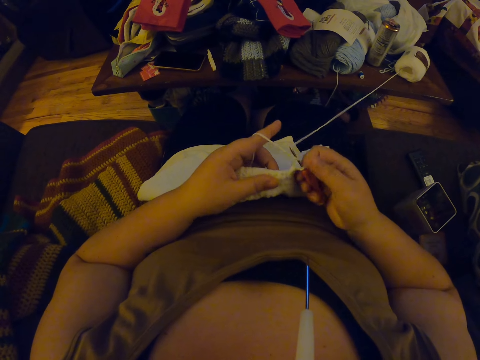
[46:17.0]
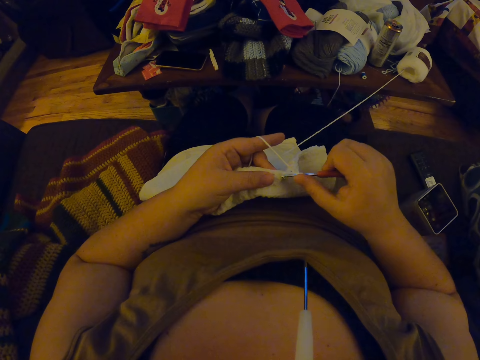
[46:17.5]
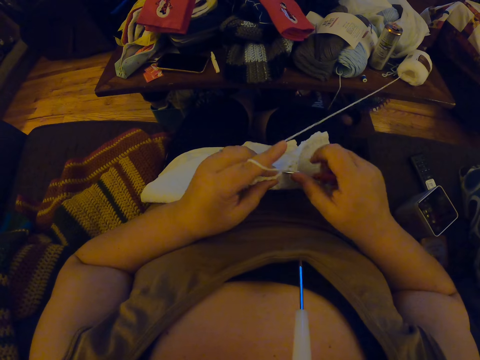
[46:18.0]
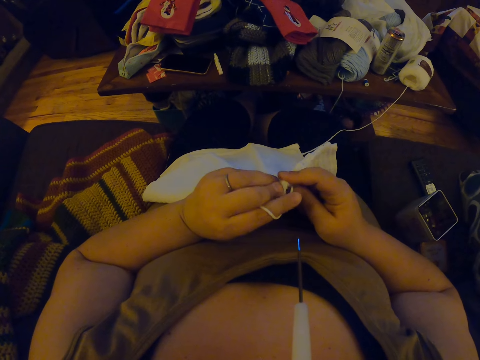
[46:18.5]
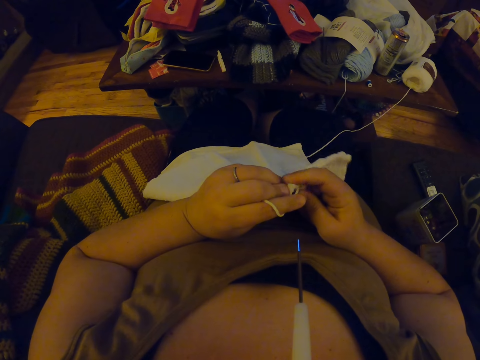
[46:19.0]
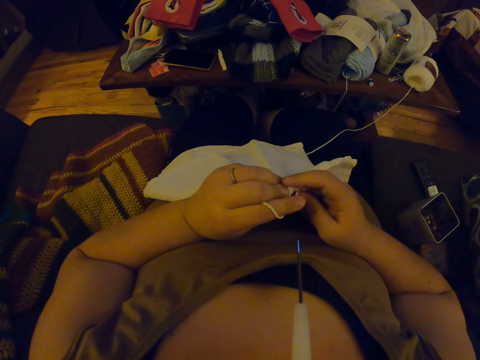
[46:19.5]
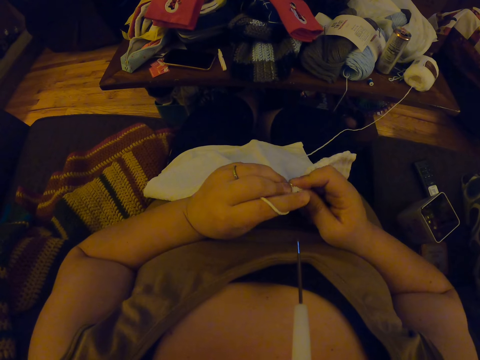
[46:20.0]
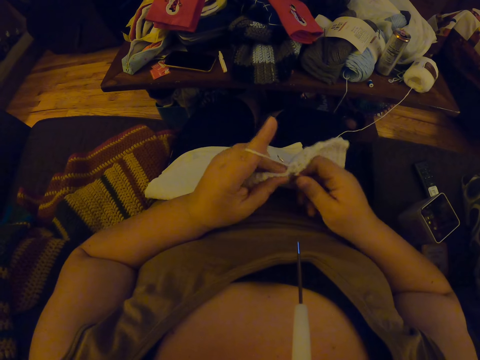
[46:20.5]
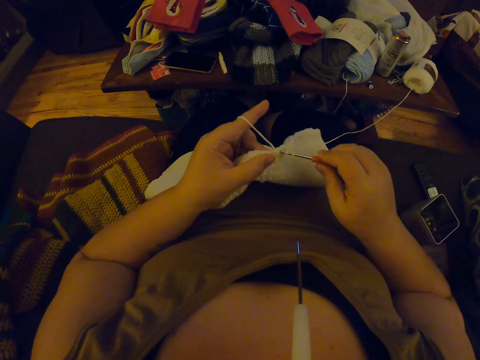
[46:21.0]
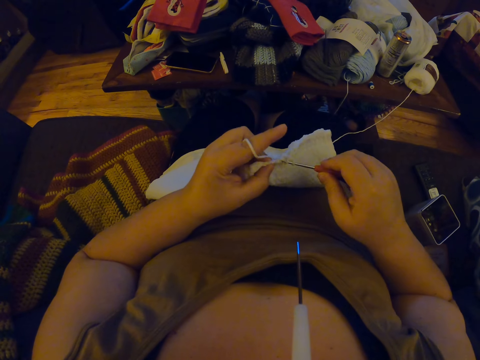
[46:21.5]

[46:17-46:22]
The camera wearer crochets the fabric with the smaller crochet hook and yarn.

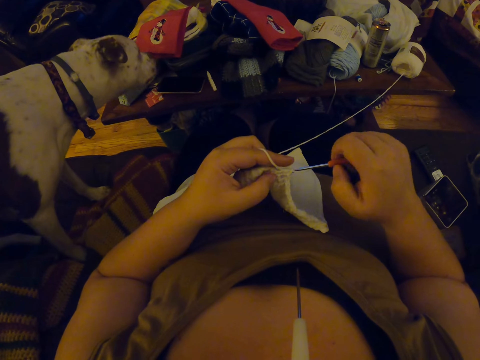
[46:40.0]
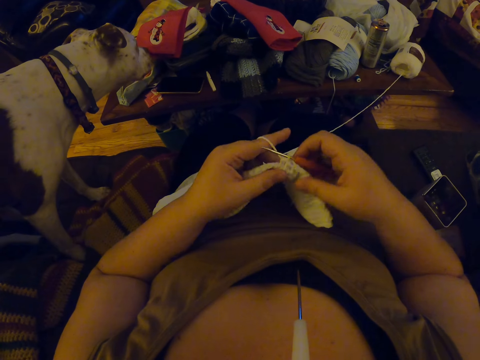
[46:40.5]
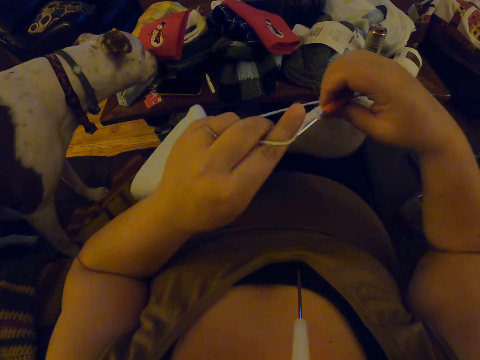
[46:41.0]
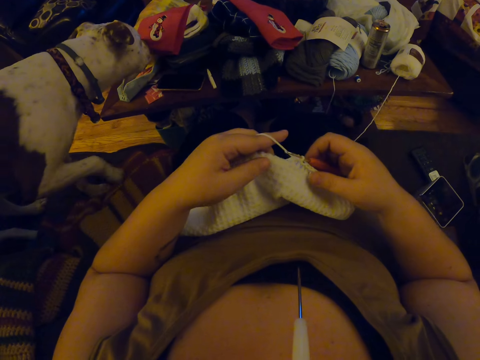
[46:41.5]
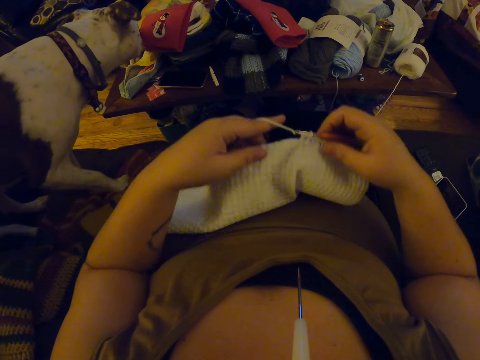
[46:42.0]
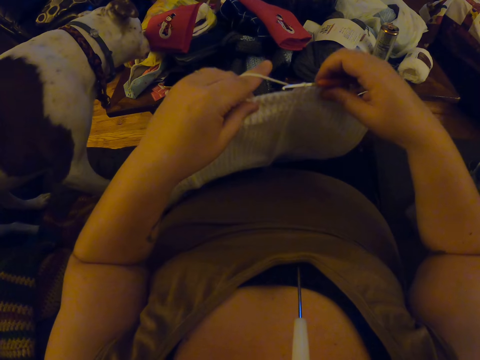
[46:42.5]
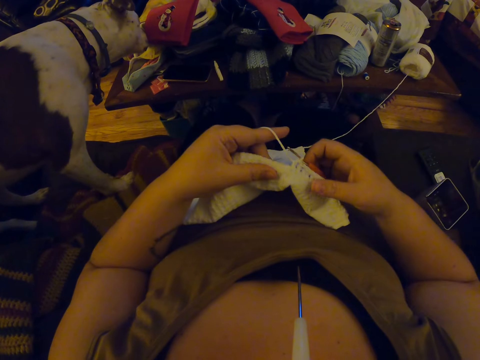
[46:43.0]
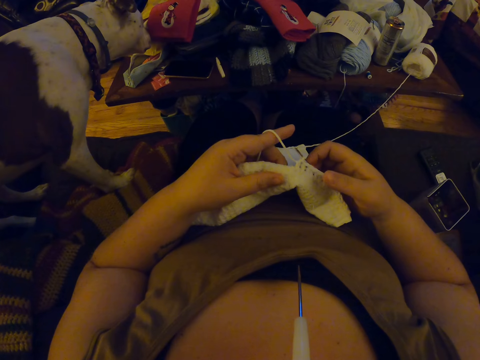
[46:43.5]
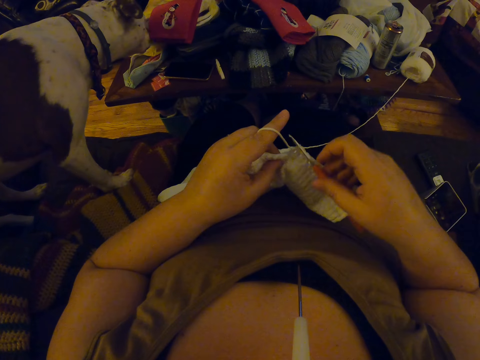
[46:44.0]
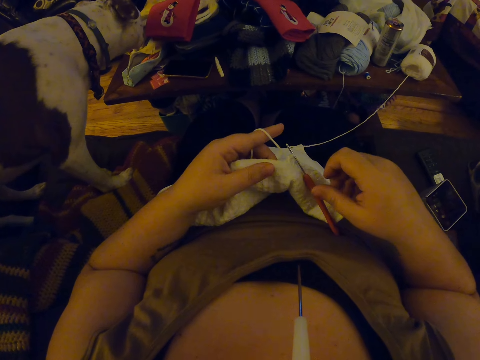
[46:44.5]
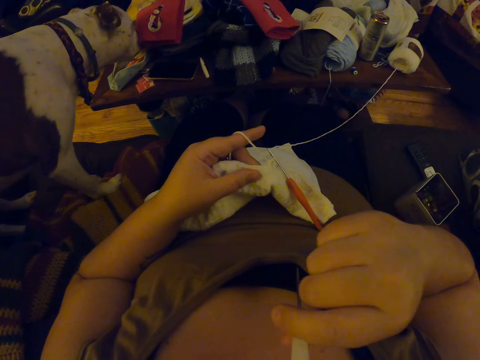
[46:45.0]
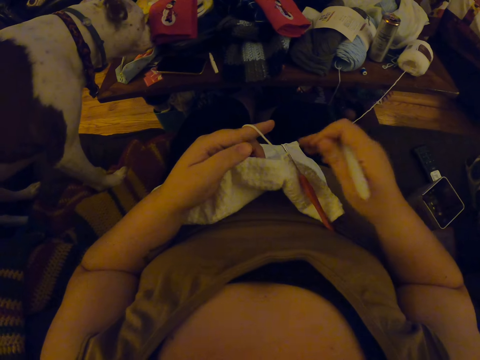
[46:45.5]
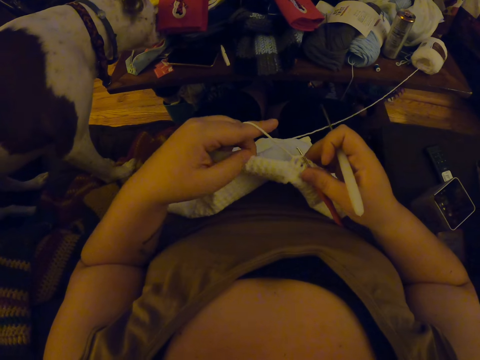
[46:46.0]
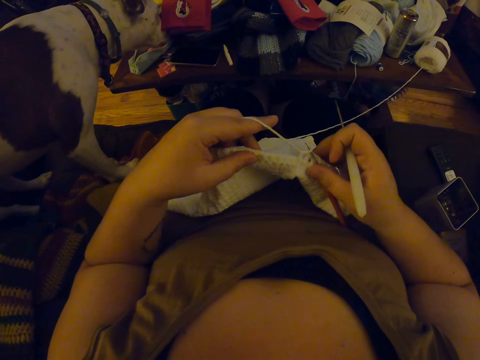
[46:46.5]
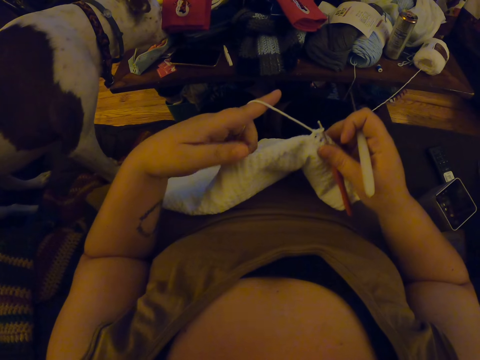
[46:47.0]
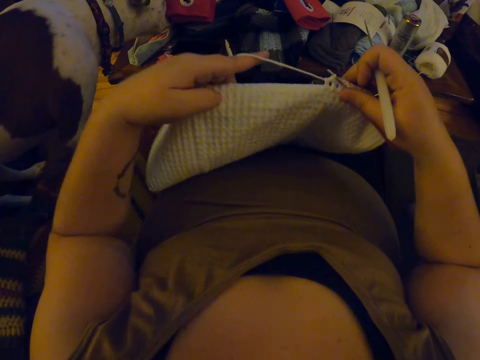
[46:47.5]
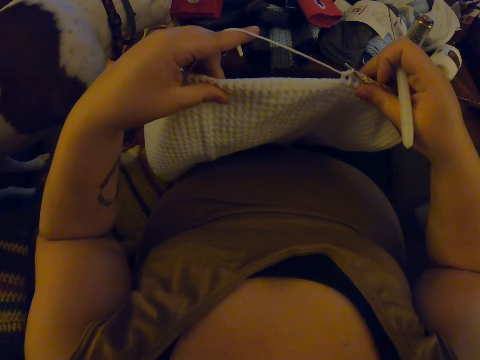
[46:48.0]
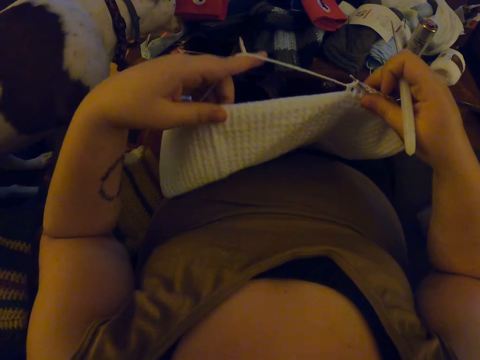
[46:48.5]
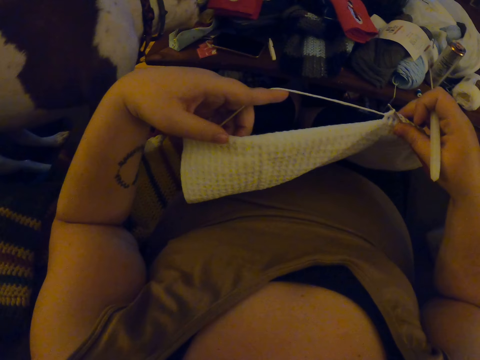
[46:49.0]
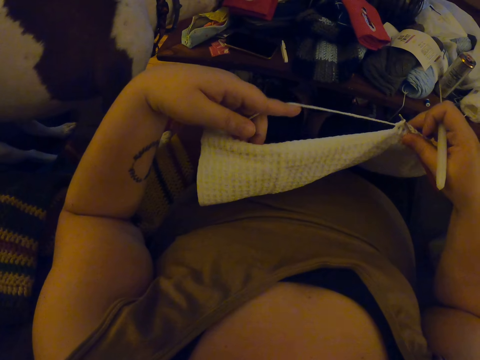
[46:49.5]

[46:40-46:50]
The camera wearer lifts the fabric. She lifts it again. She removes the bigger crochet hook from her mouth. She touches the knitting needle in the mouth. She lifts the fabric. She examines the fabric.

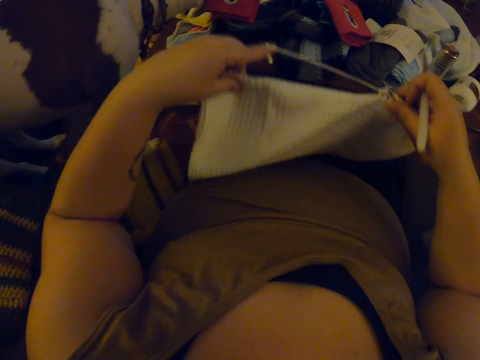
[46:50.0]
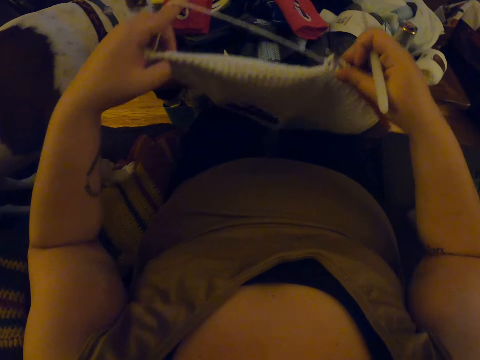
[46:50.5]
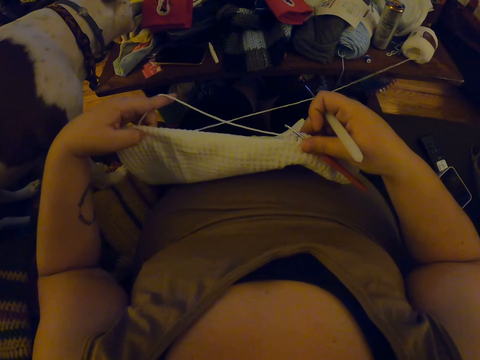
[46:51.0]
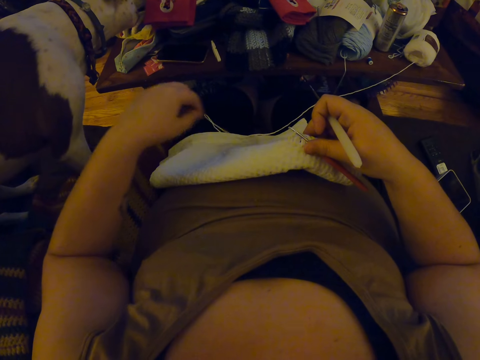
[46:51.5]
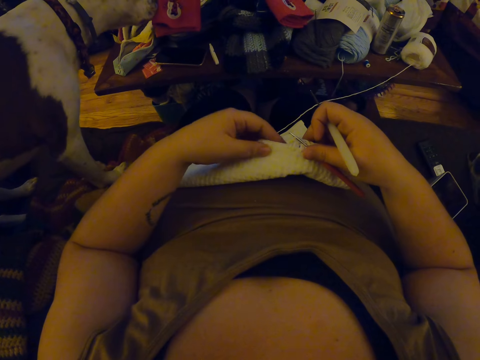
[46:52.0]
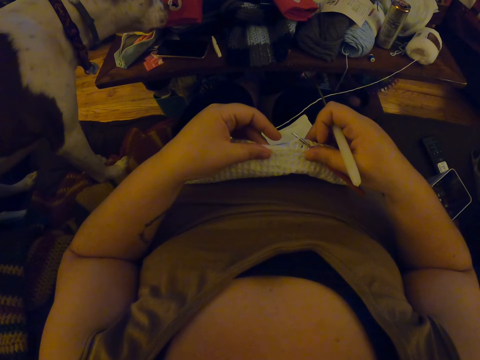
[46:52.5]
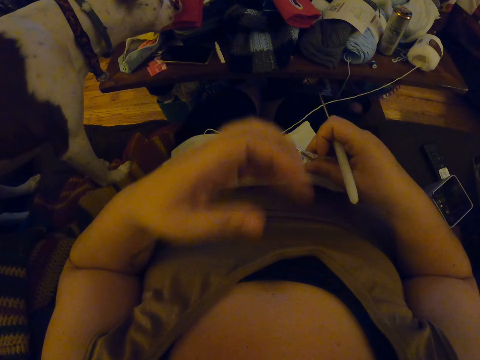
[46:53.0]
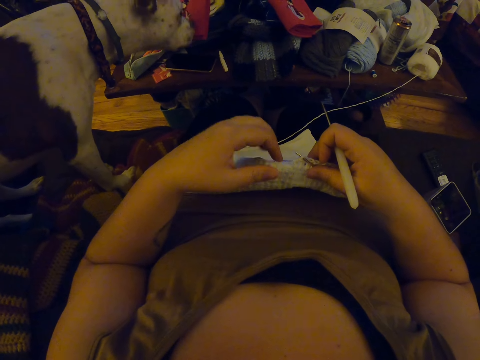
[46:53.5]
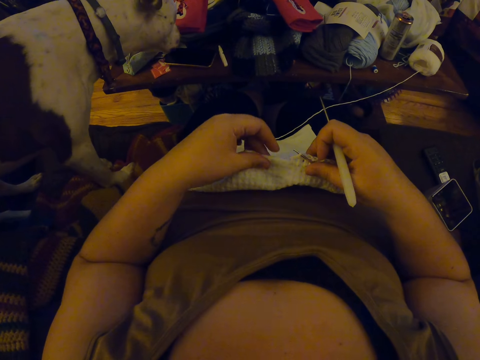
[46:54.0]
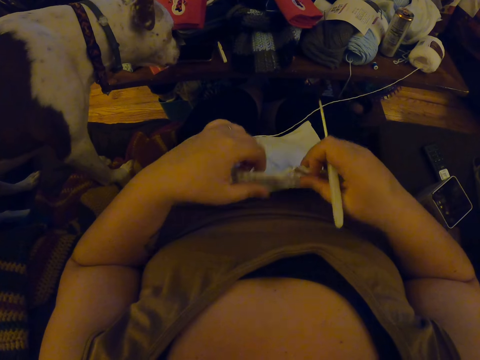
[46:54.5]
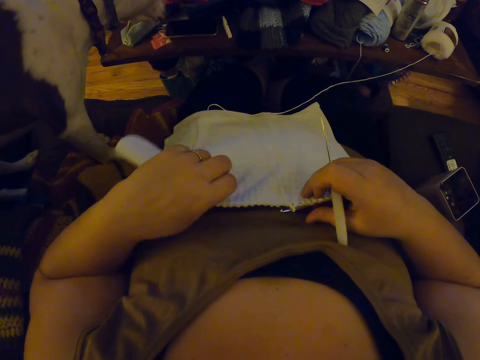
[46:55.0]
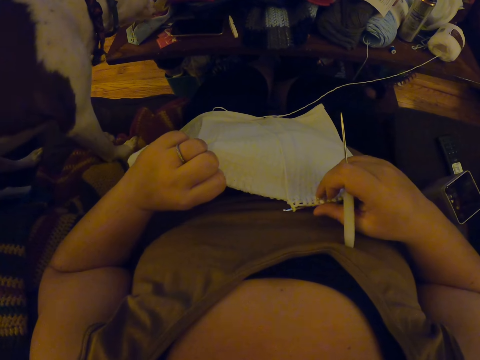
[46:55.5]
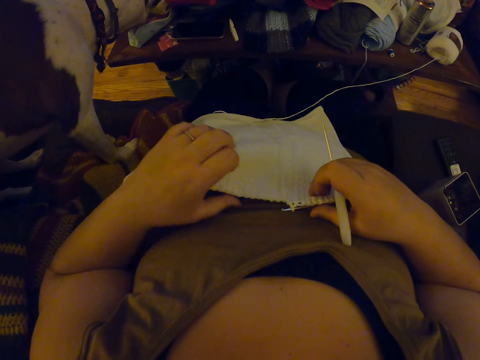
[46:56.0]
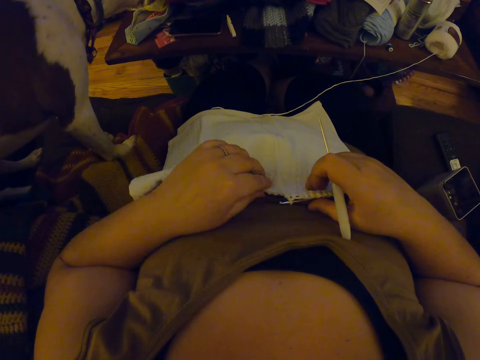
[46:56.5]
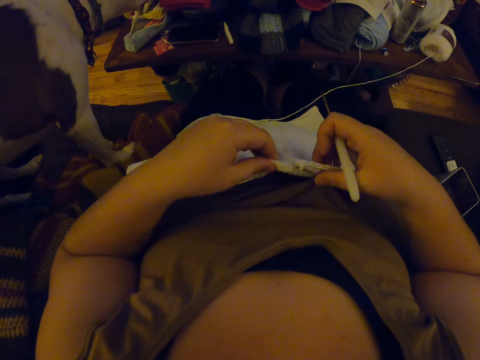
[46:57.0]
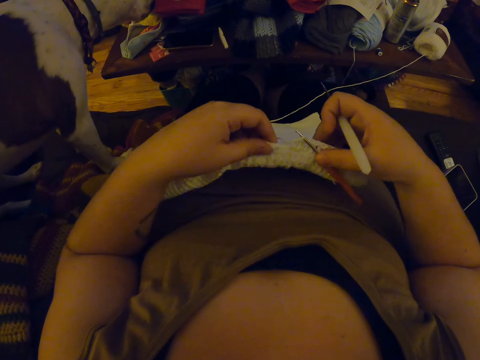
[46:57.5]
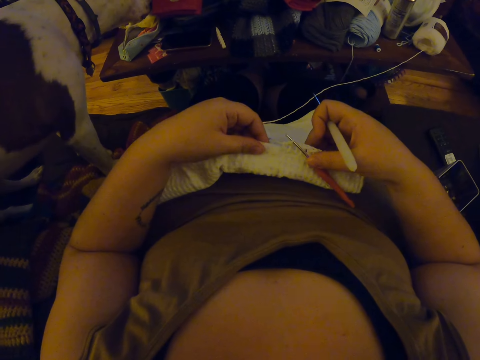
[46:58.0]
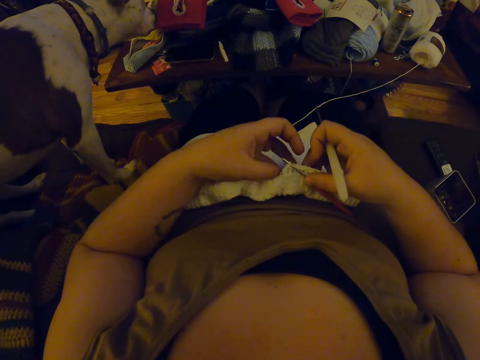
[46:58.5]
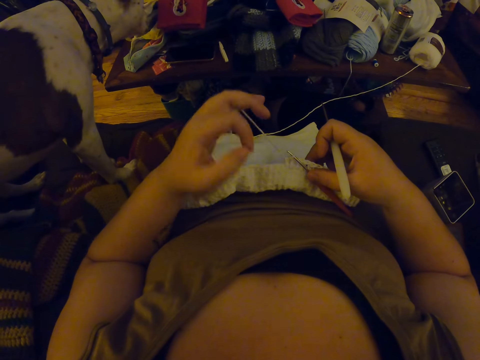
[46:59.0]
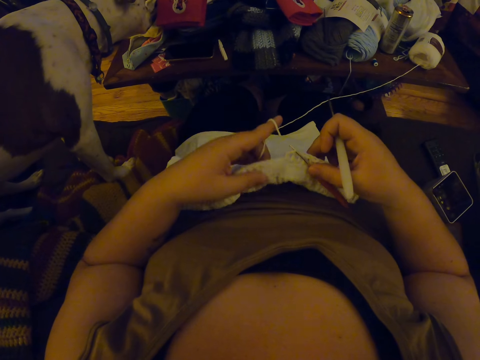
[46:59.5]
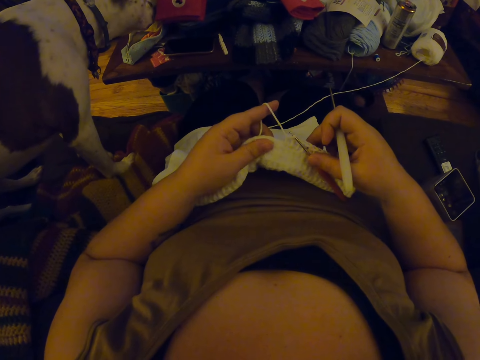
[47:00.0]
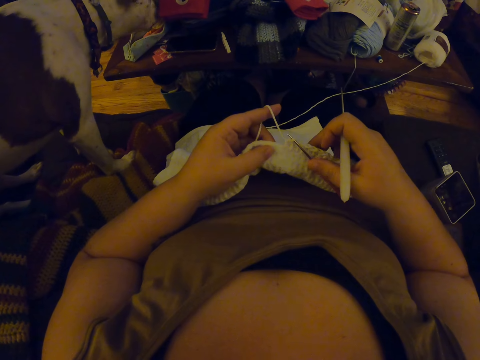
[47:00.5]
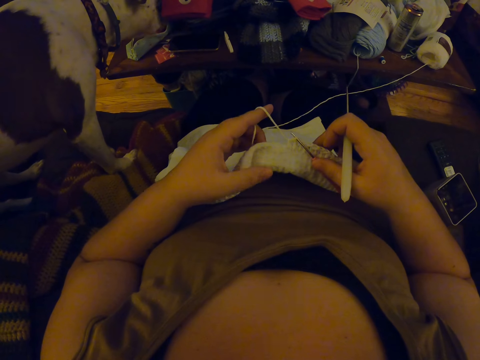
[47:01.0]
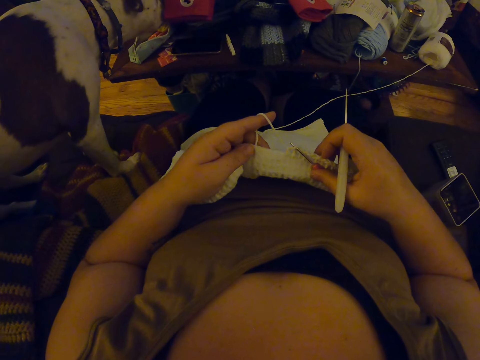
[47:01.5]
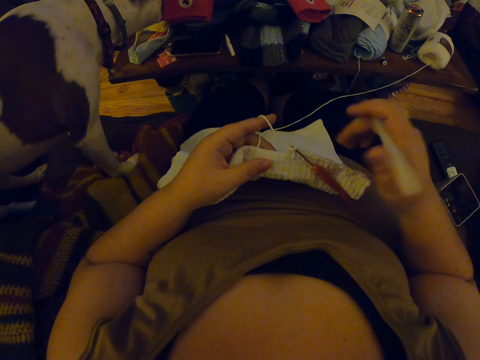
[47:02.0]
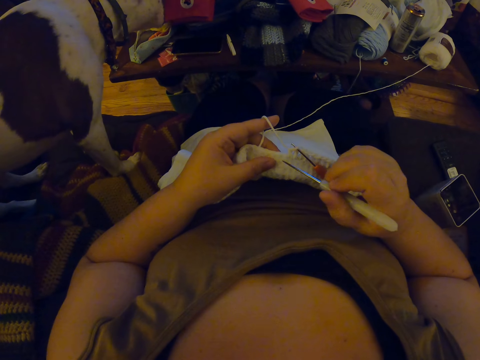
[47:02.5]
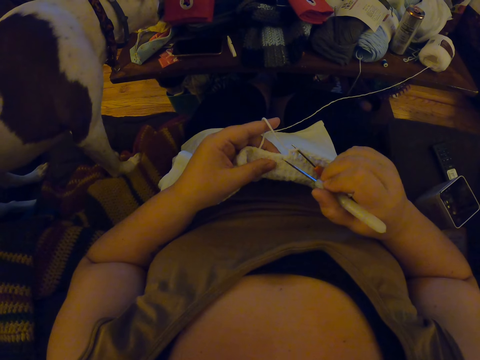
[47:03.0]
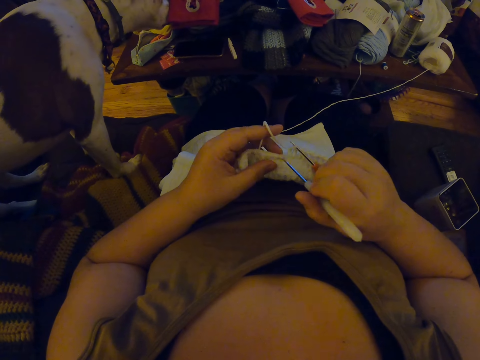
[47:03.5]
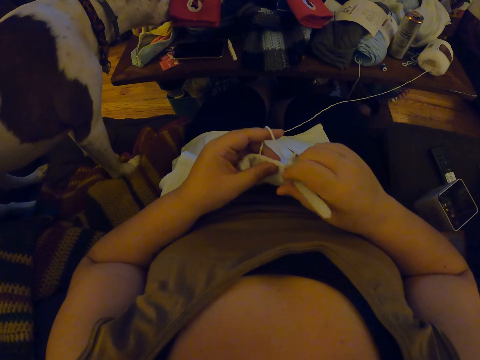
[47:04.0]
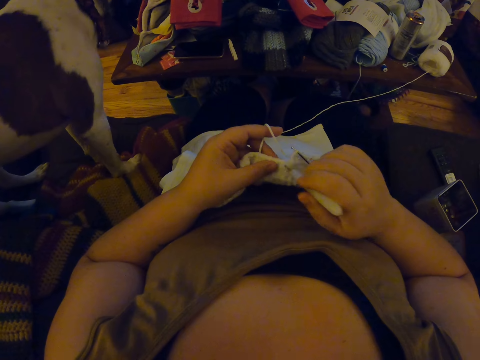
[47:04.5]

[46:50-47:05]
The camera wearer lifts the fabric. They touch the face. They check the fabric. They puncture the fabric with the bigger crochet hook. They knit the fabric using a knitting needle.
